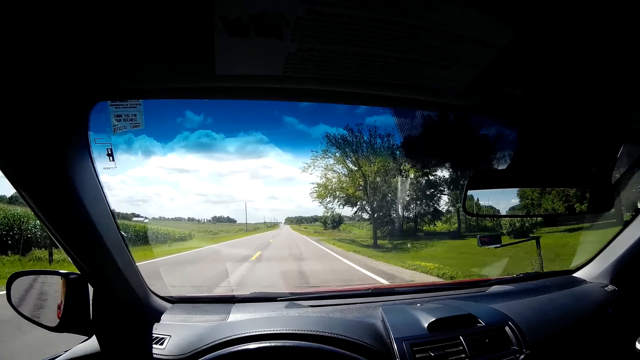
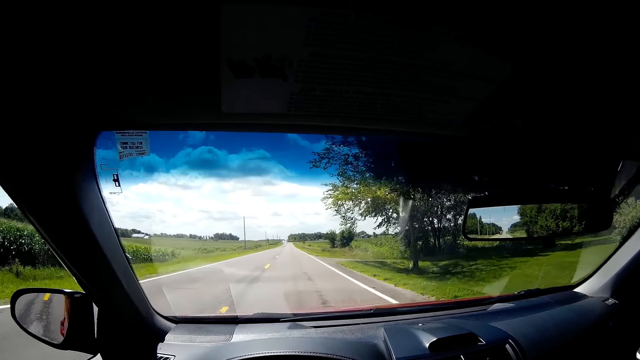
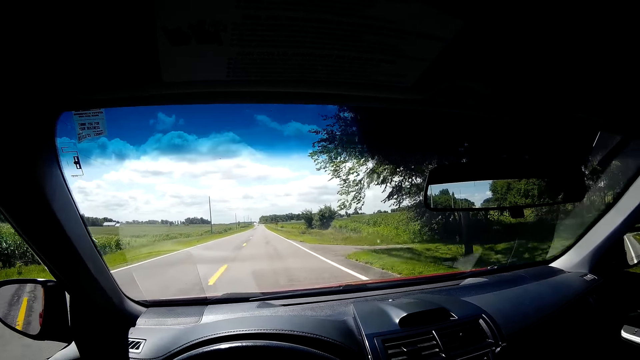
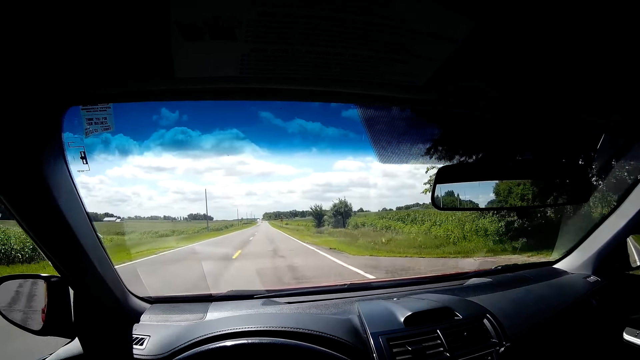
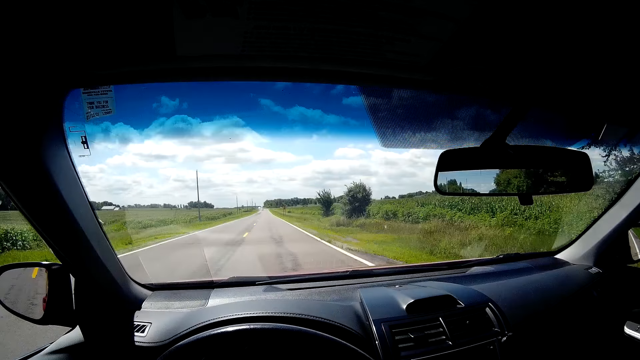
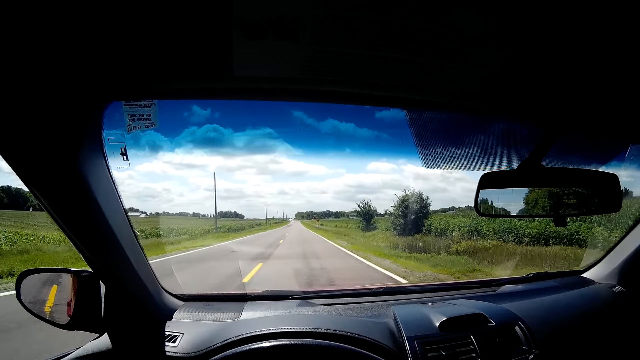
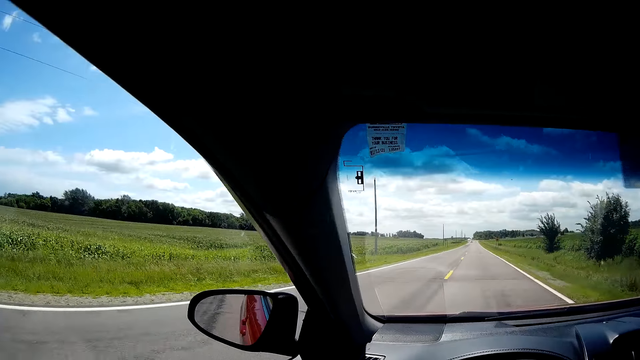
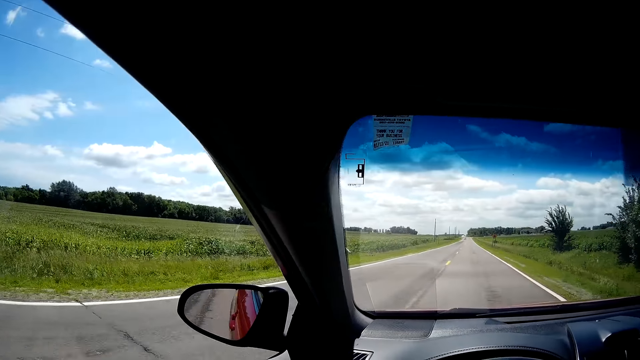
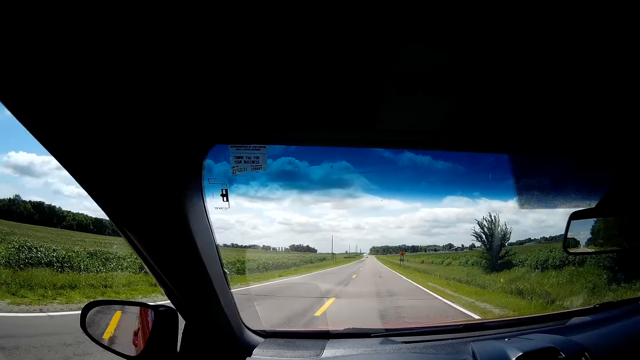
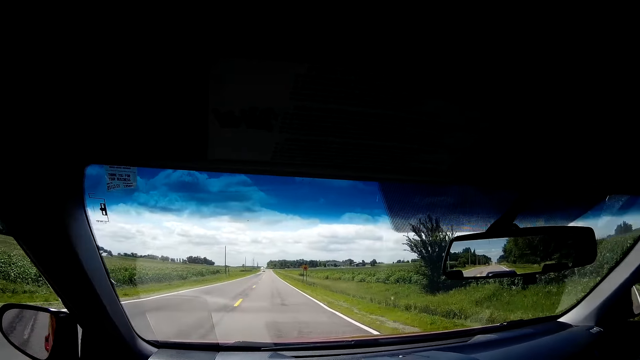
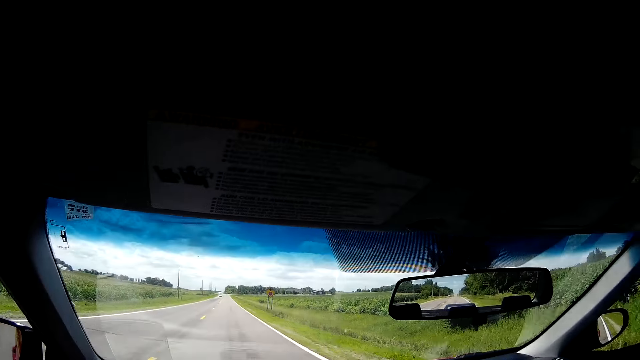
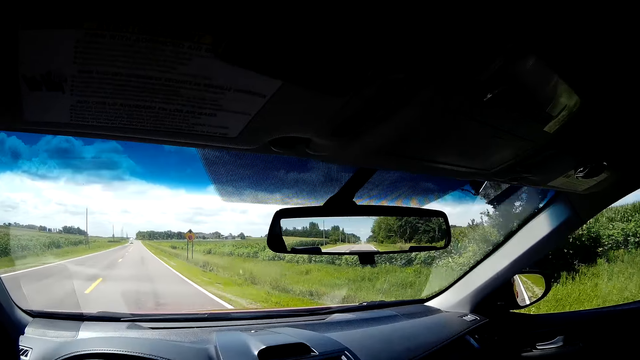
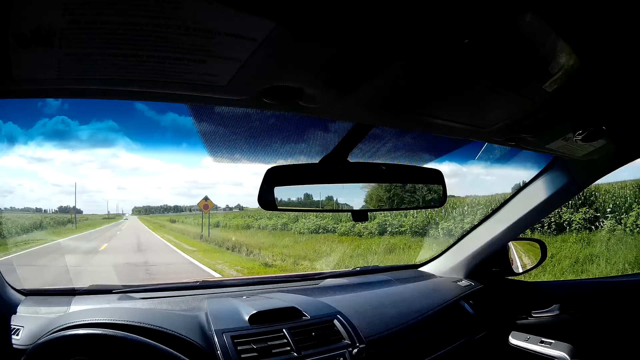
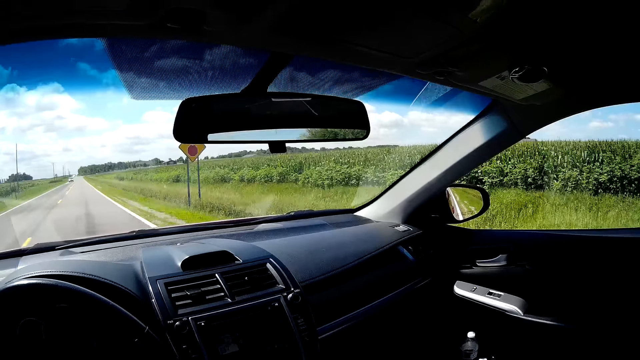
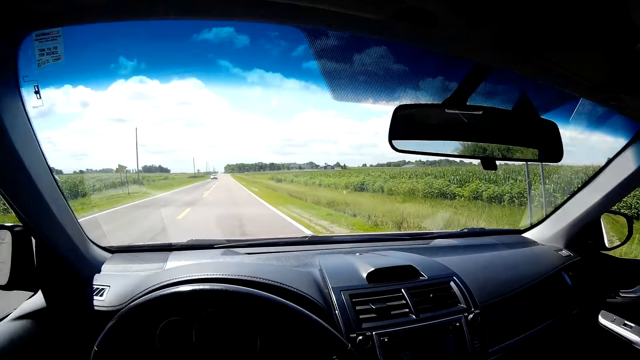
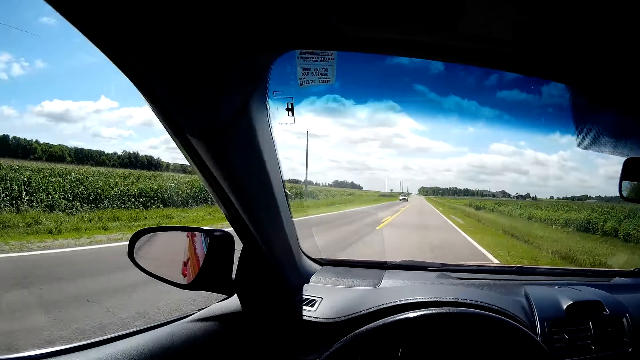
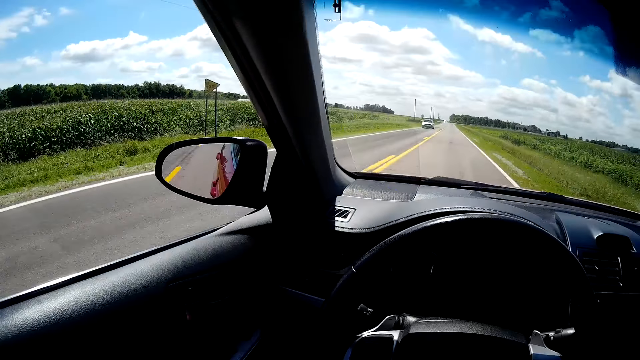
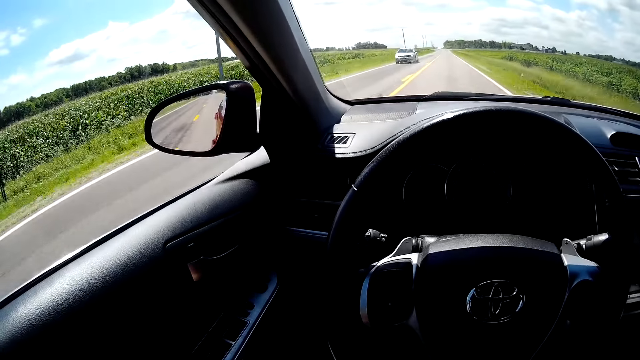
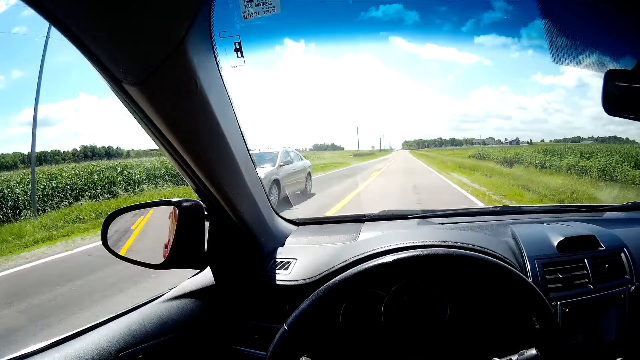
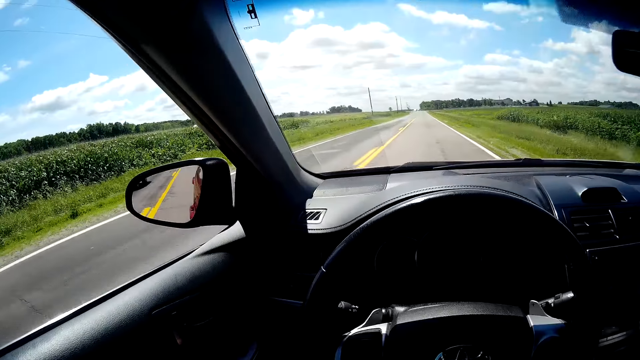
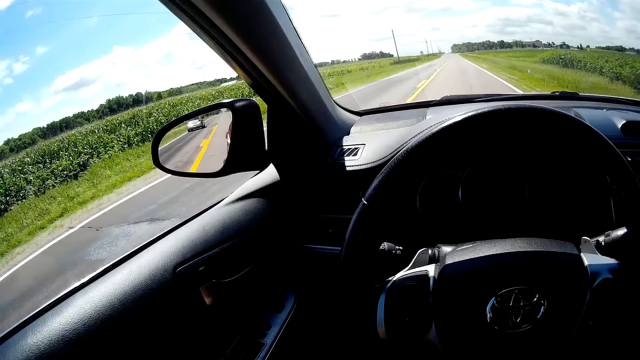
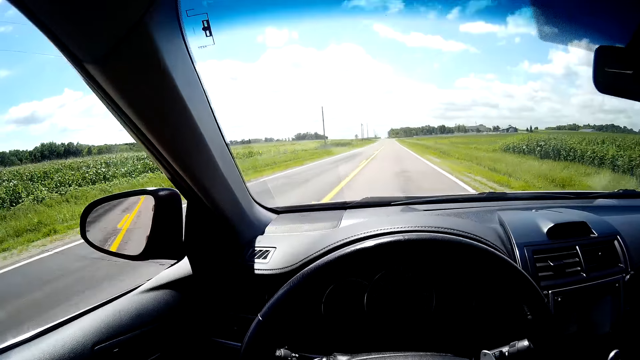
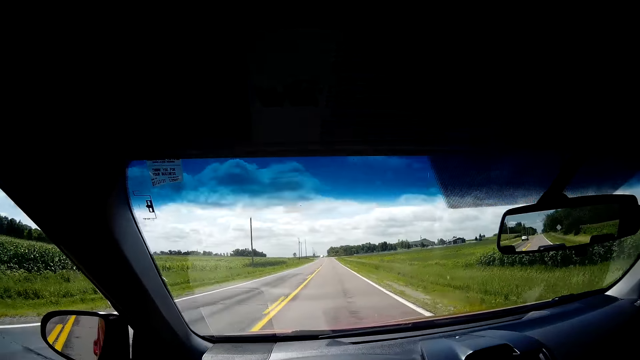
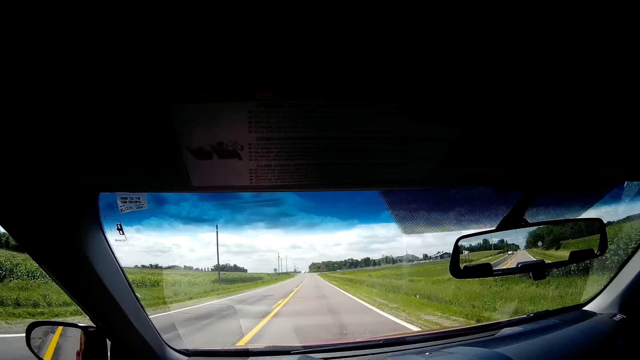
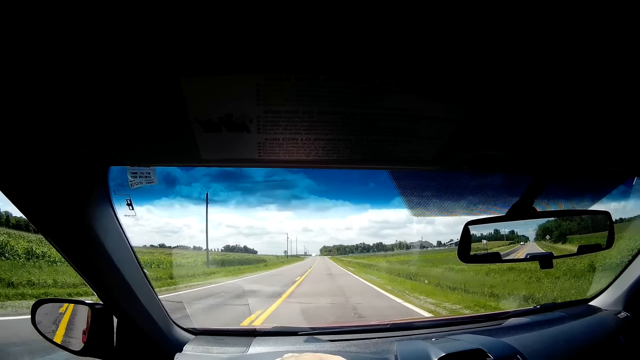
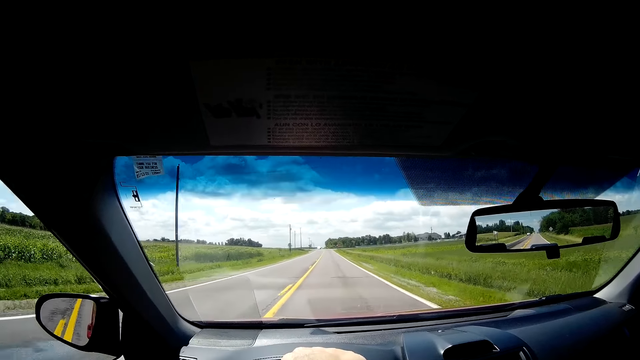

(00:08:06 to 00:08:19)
A gray car drives by the camera wearer.

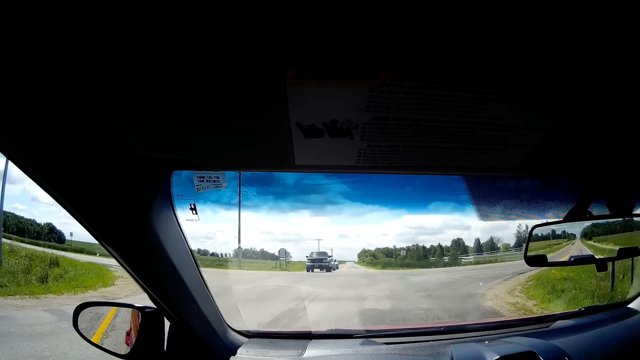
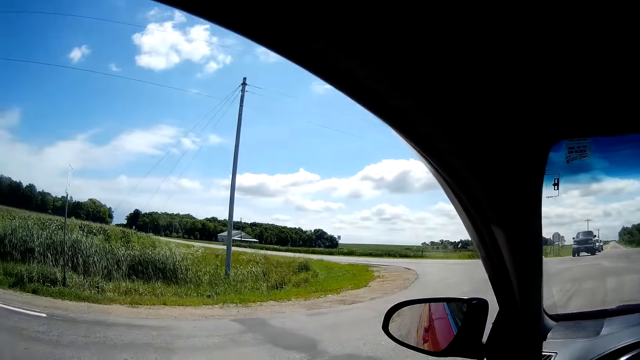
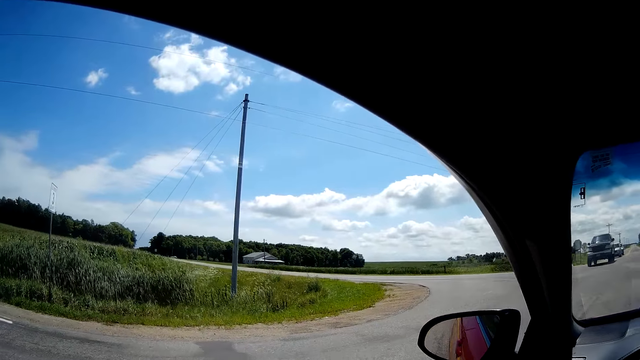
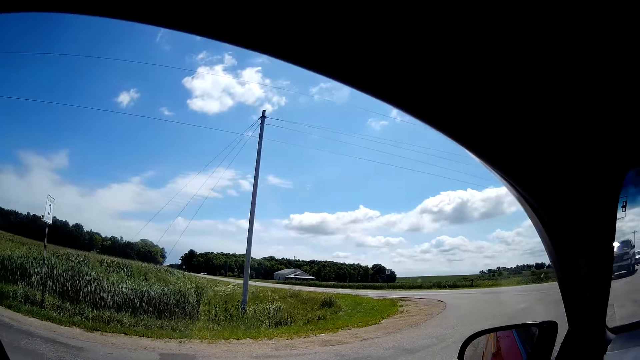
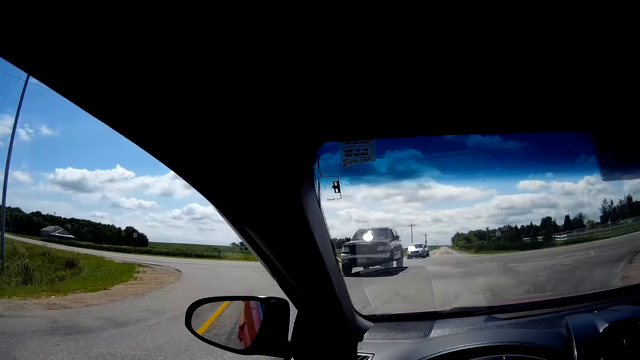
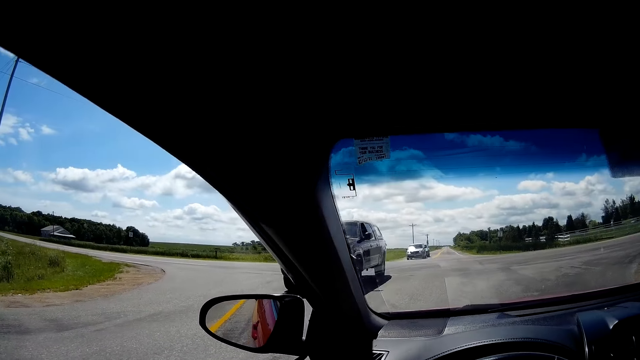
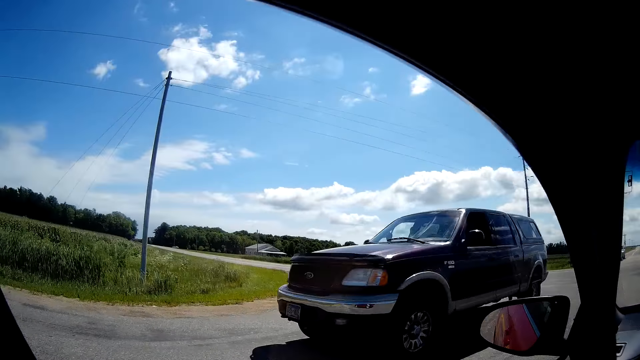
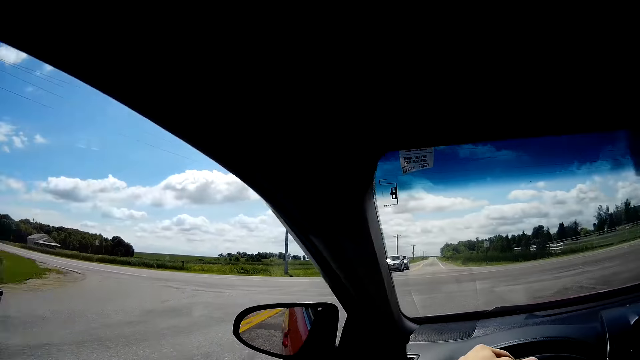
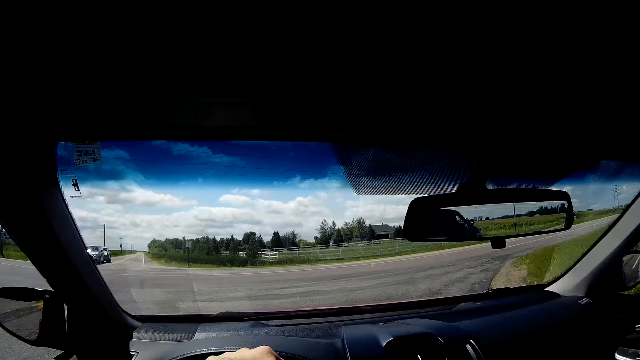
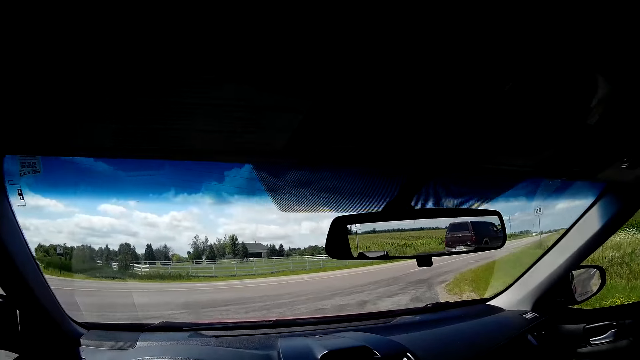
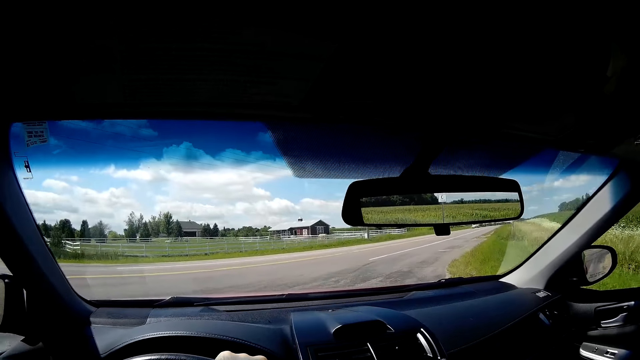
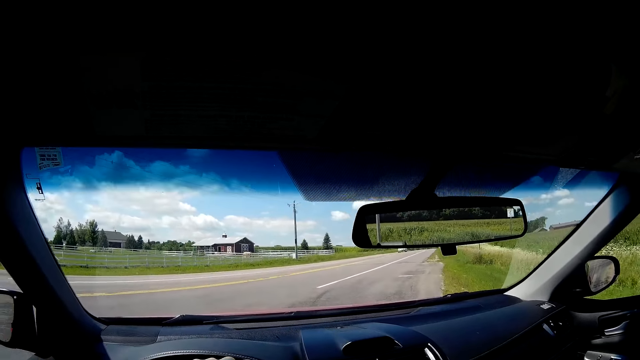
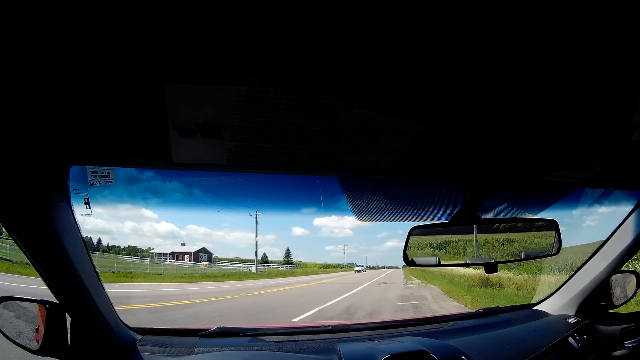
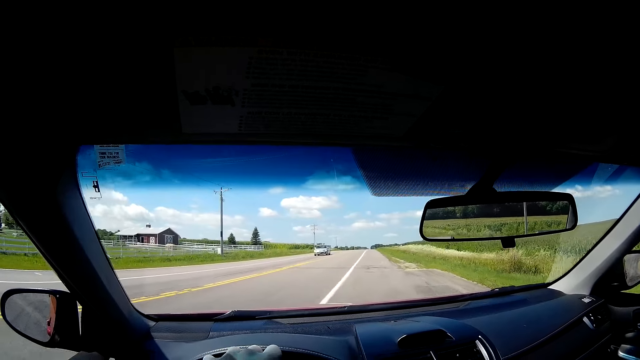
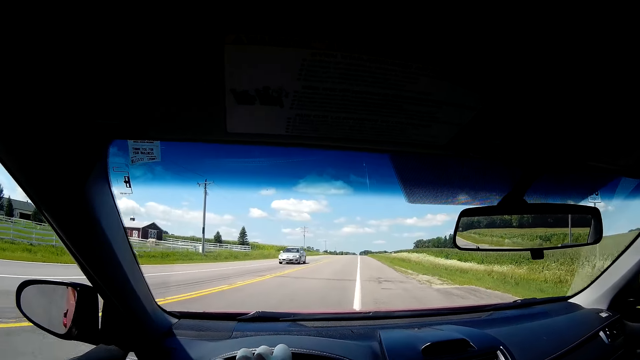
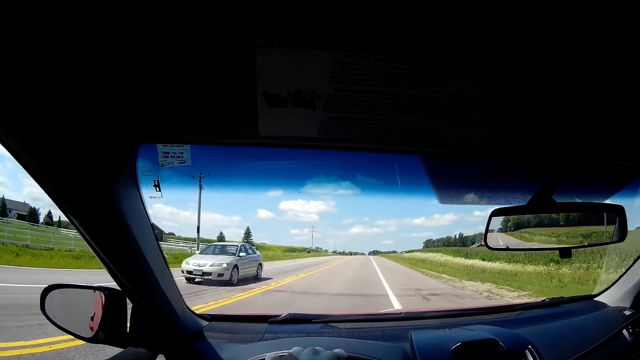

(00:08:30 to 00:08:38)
A burgundy car drives by the camera wearer. A gray car drives by the camera wearer.
